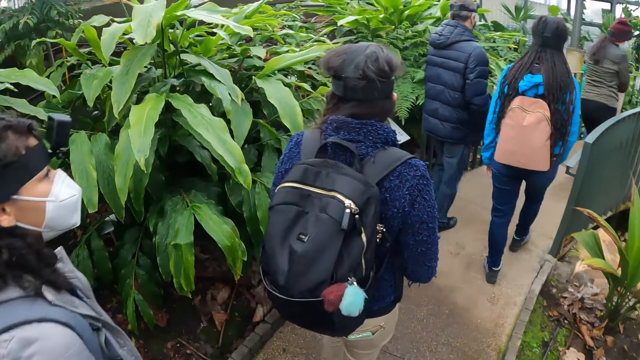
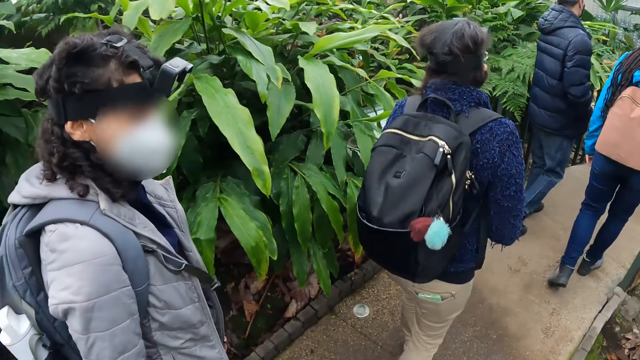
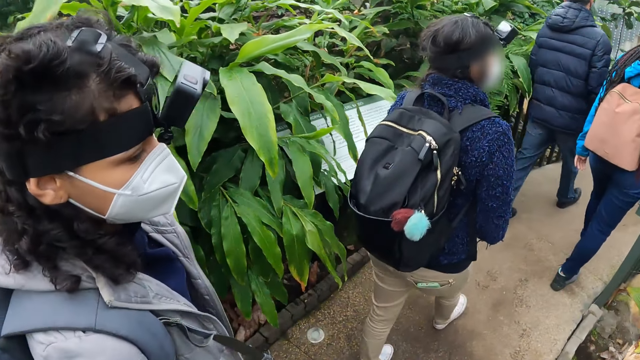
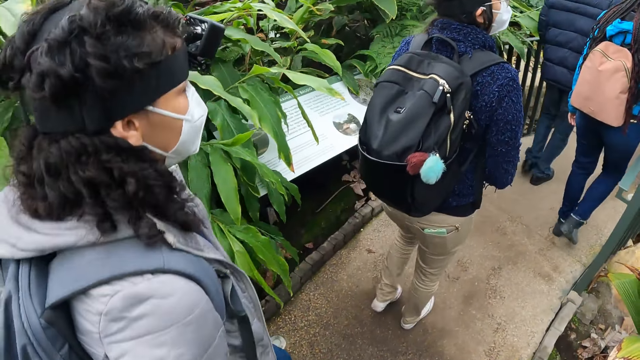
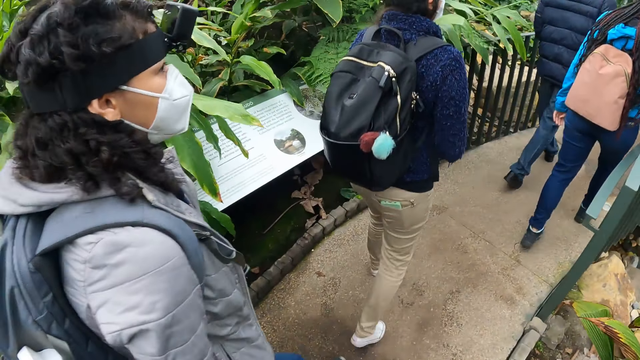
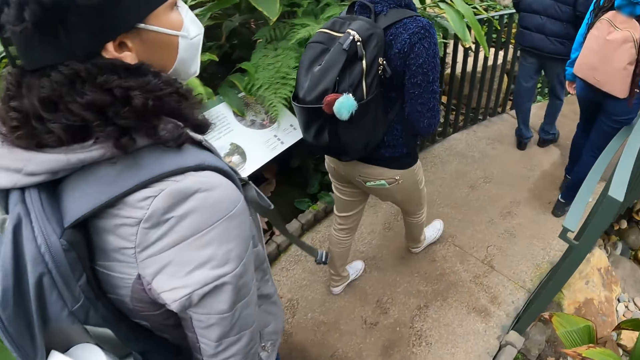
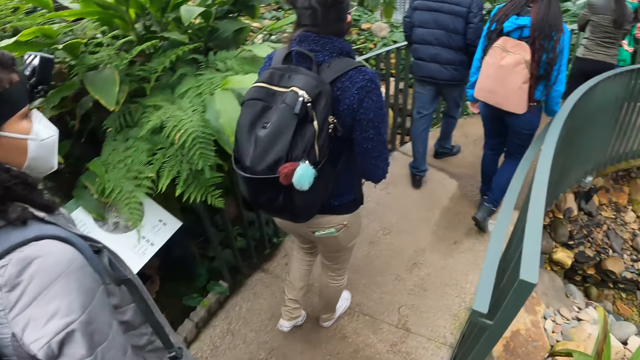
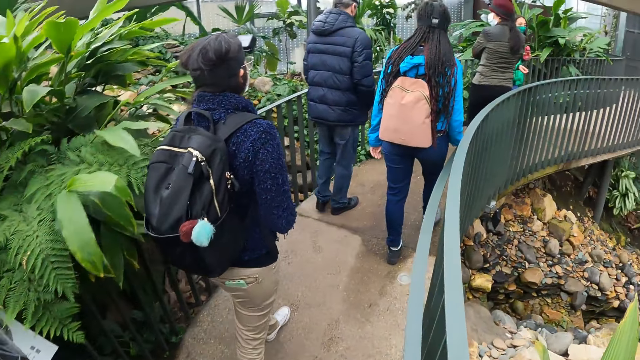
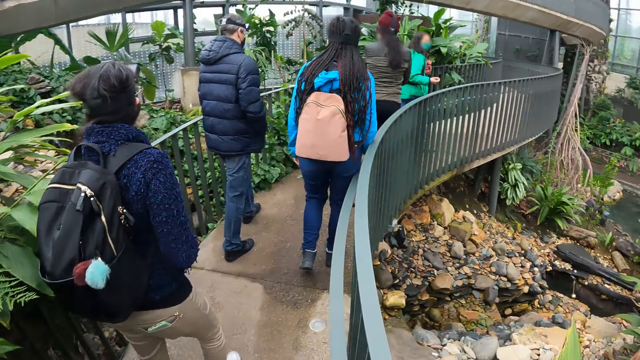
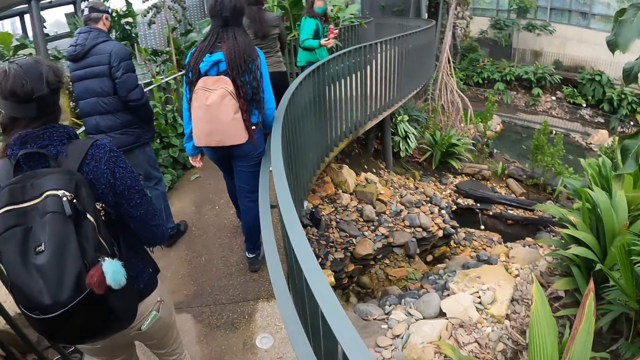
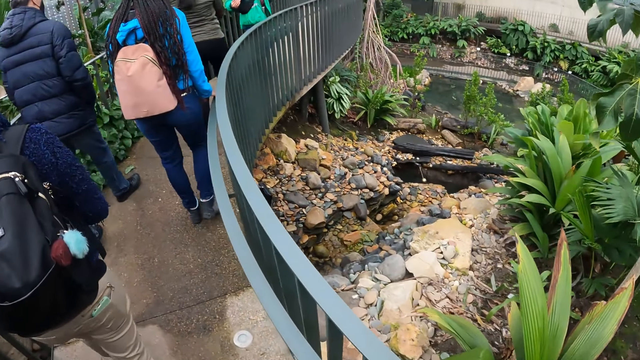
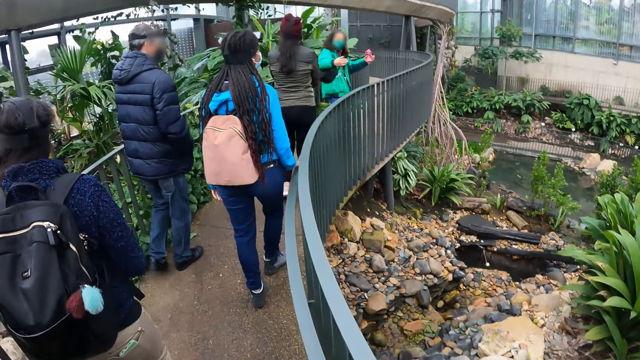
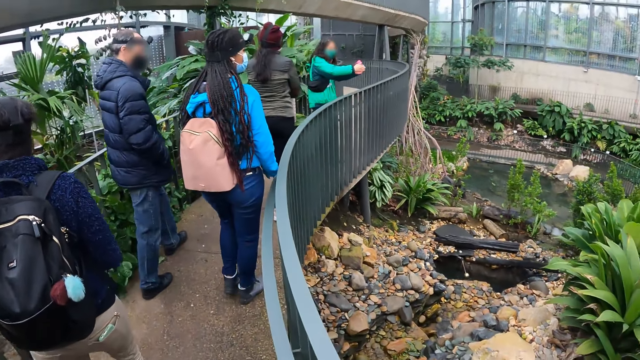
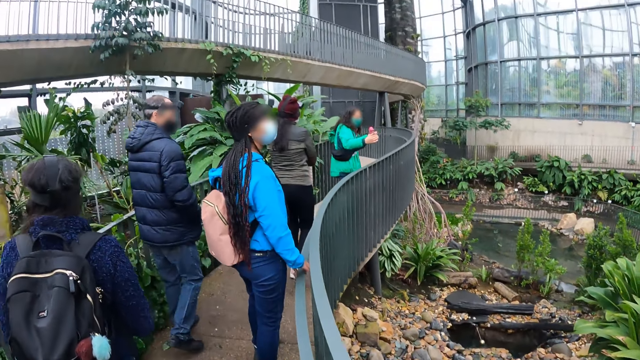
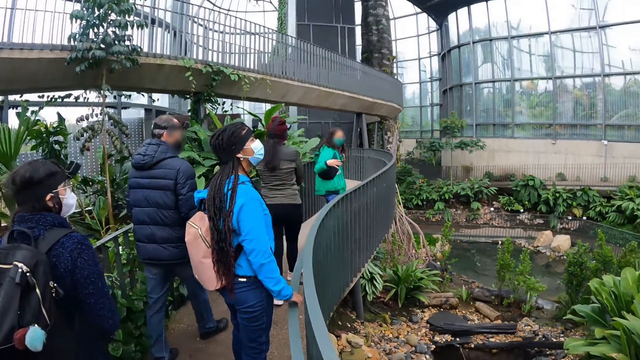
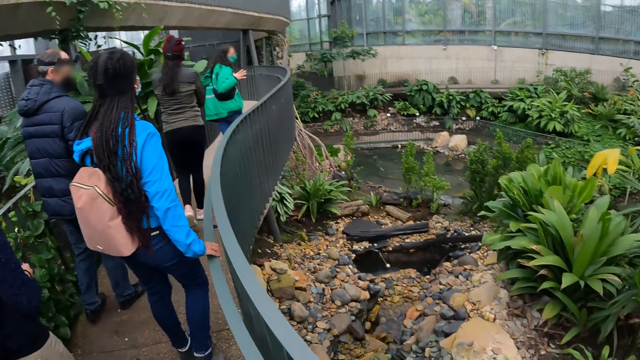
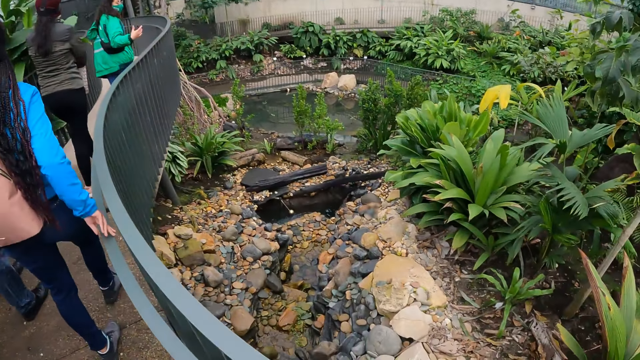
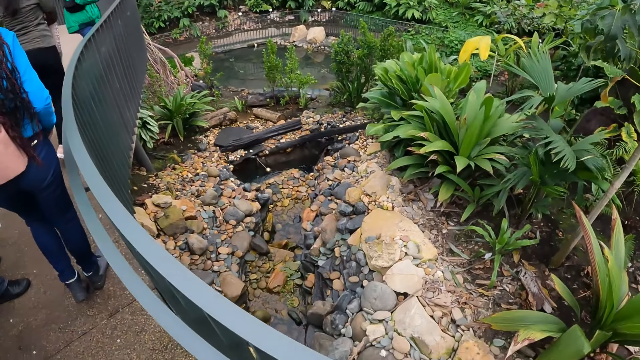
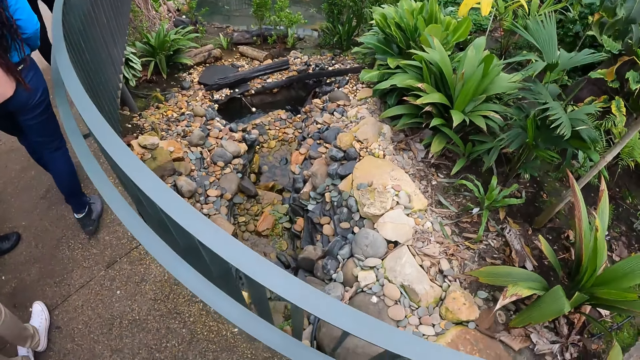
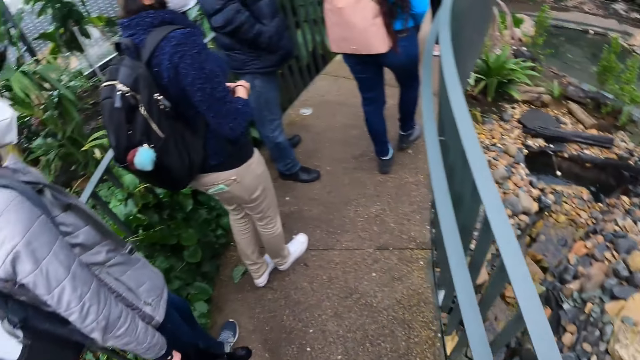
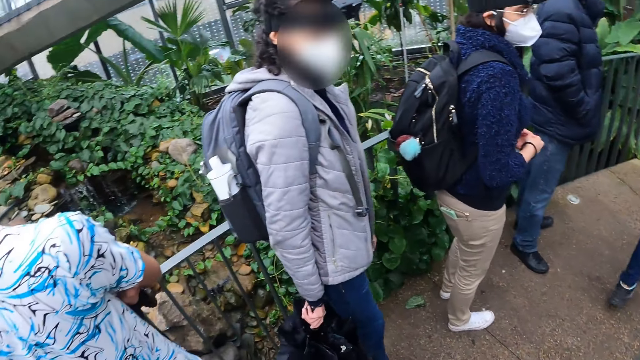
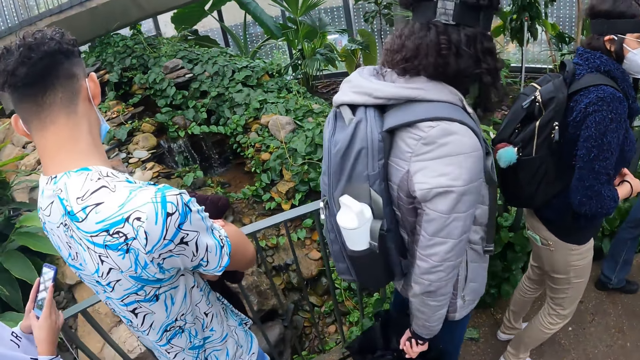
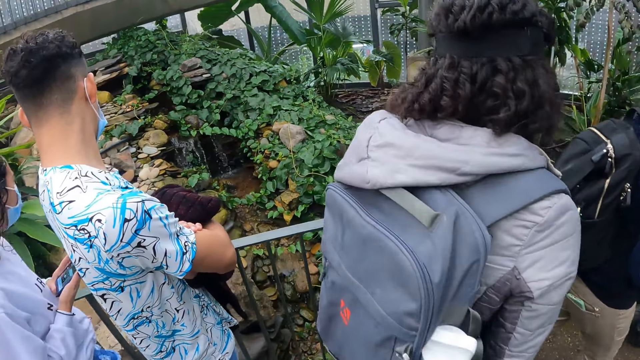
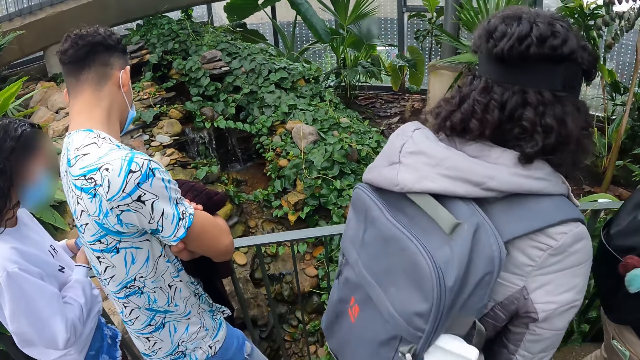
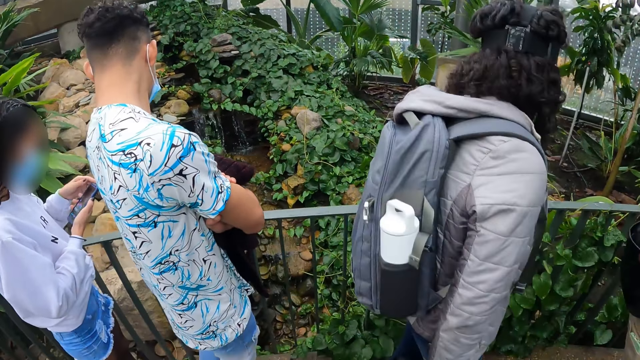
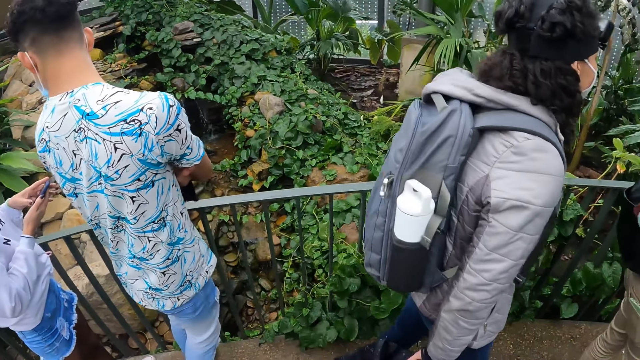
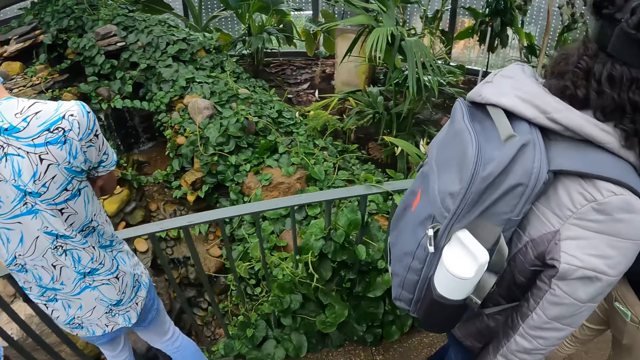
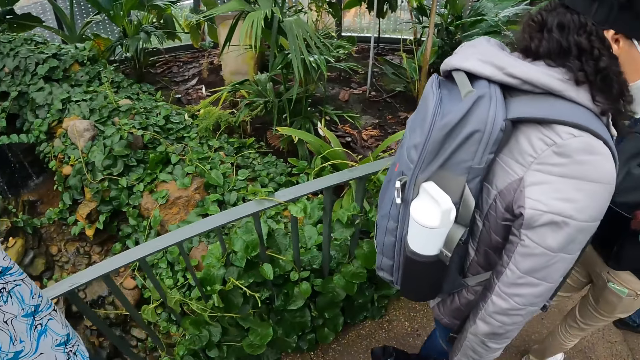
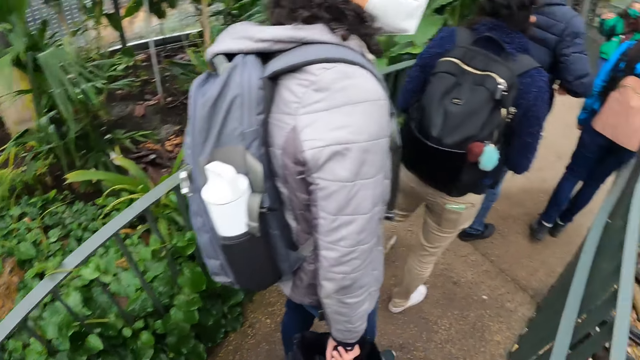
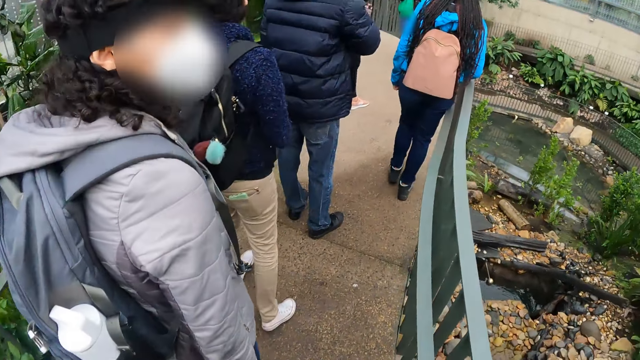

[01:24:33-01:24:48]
A person walks in front. A woman turns to the right. Another woman touches the metal grills with her right hand. The first woman addresses the camera wearer and the group of people. The first woman gestures with both hands. The other woman stops walking. The other woman removes her right hand from the metal grill. Another person looks to the left. A third person operates a phone with both hands.

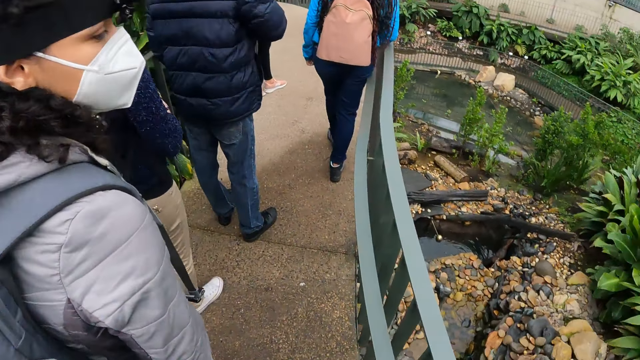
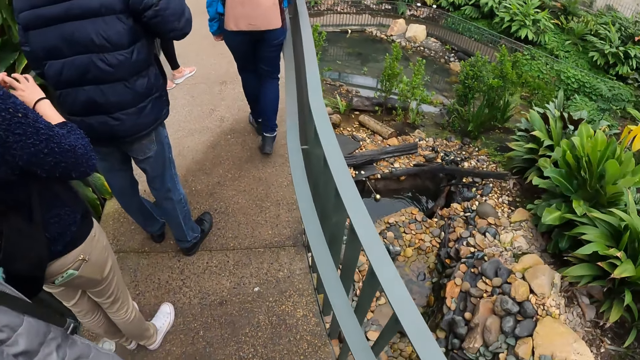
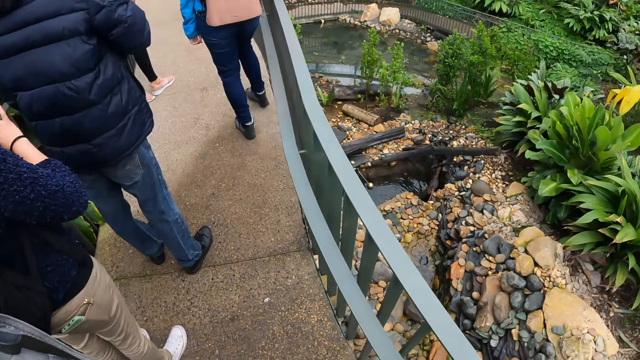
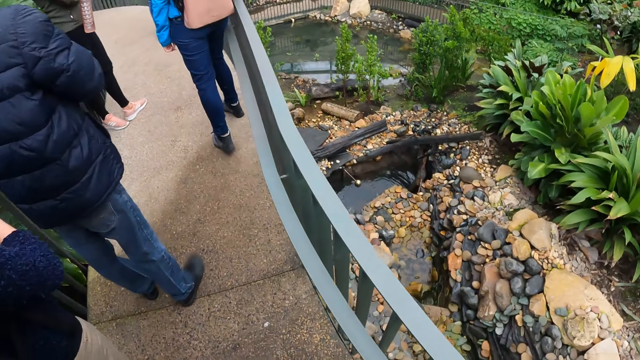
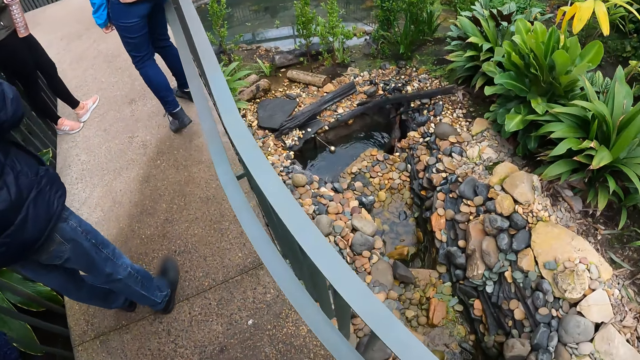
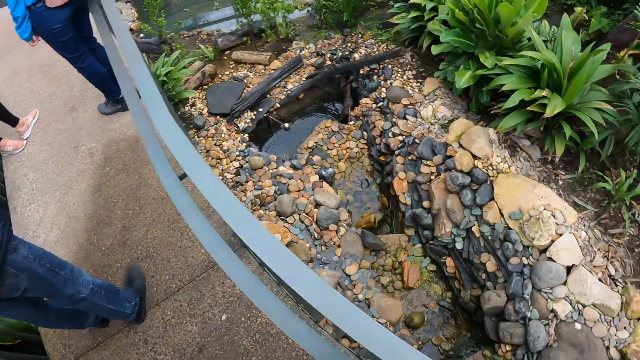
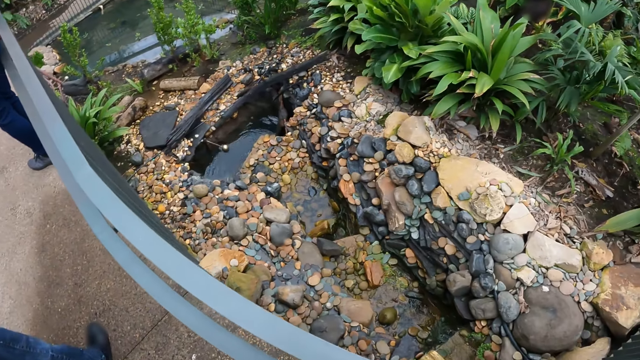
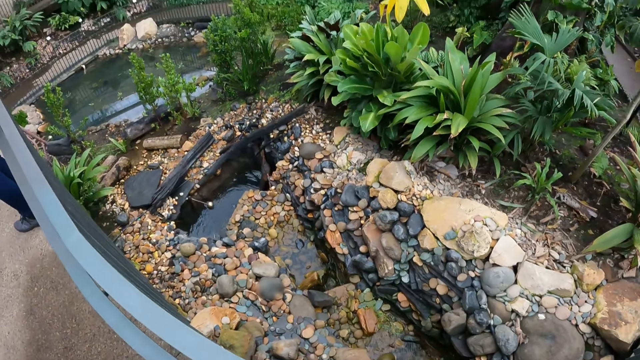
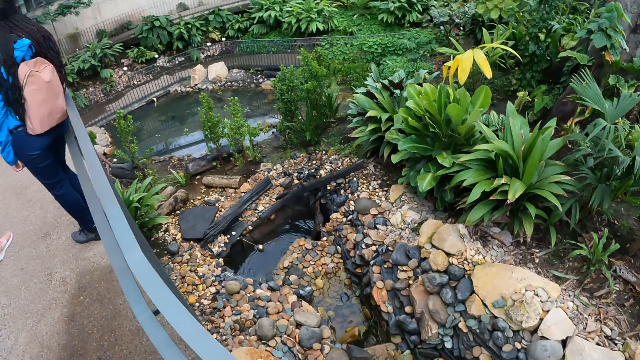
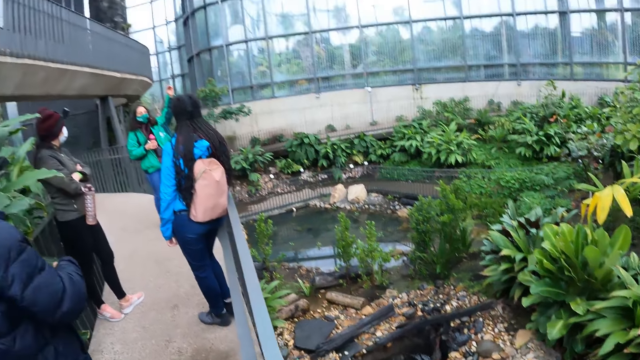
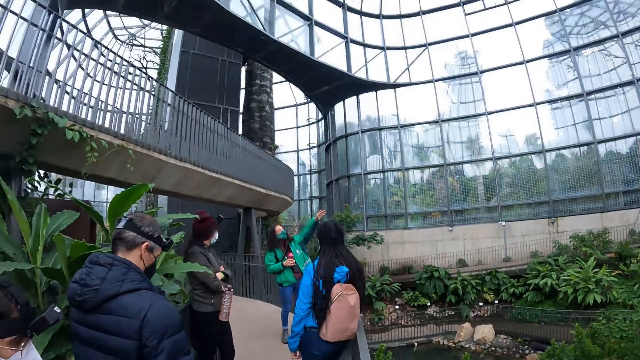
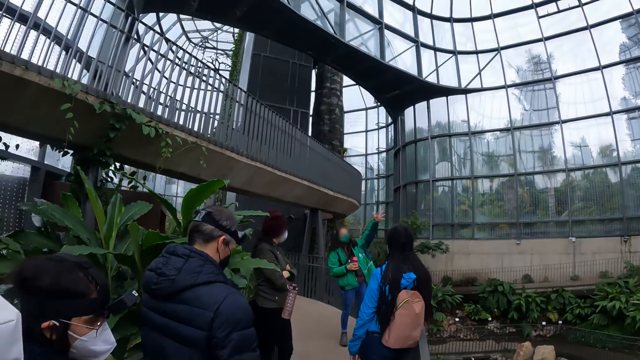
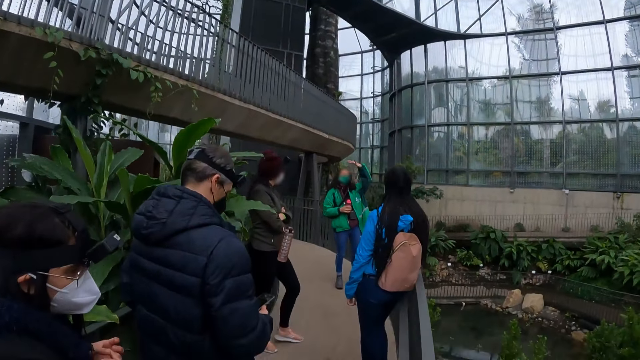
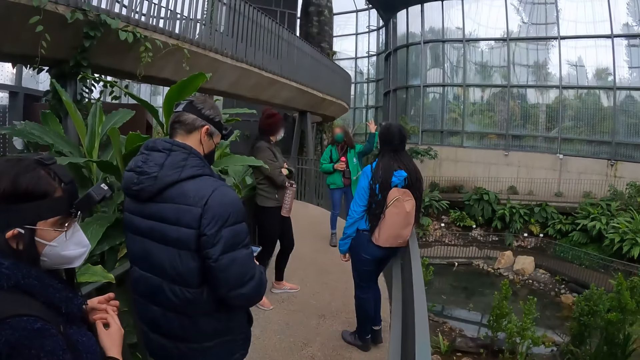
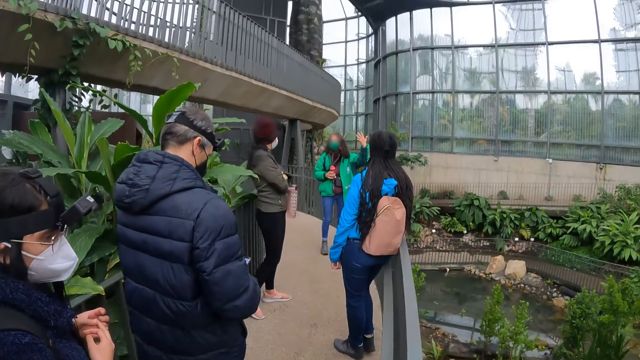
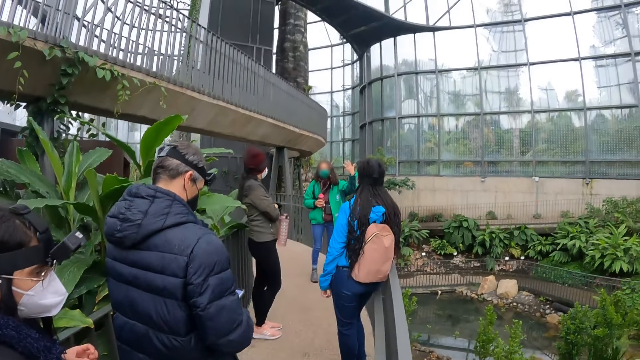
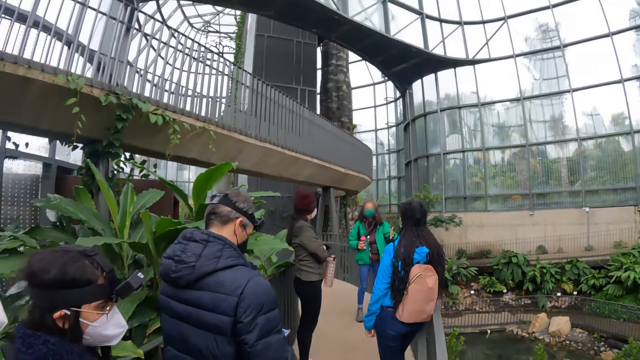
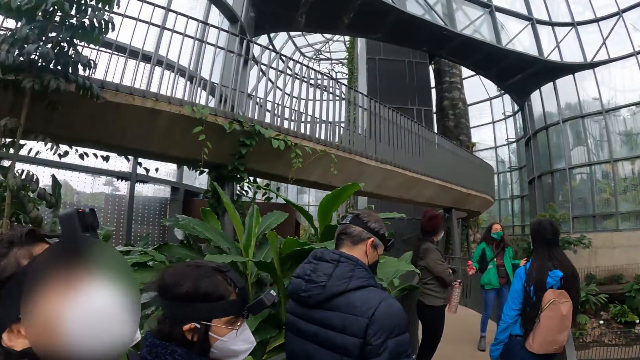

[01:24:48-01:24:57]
A woman checks her right finger with her left hand. Another woman stands next to the metal grill. The camera wearer looks at the flowers. A third woman holds the bottle in her right hand. The camera wearer looks up. The third woman raises her left hand.
